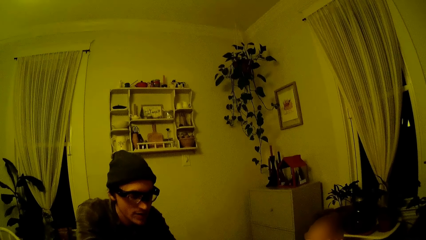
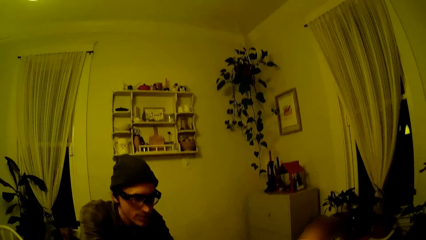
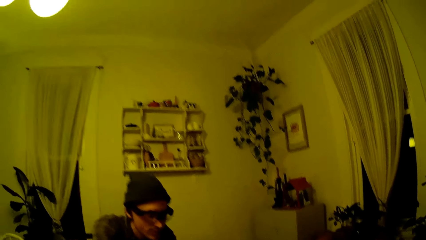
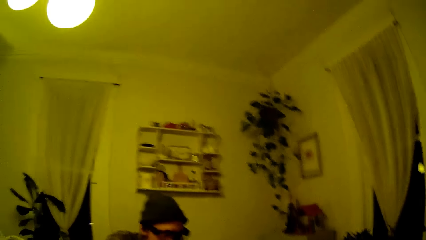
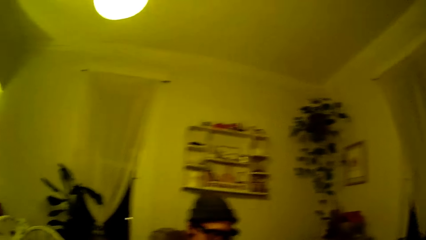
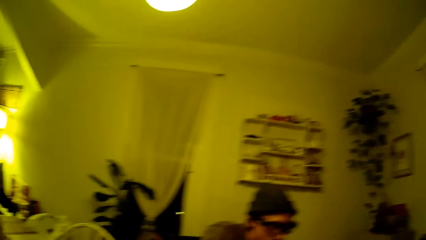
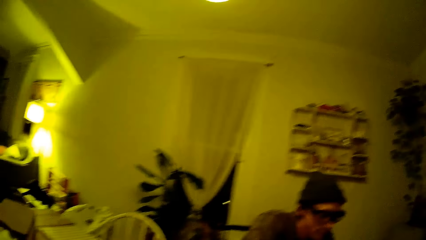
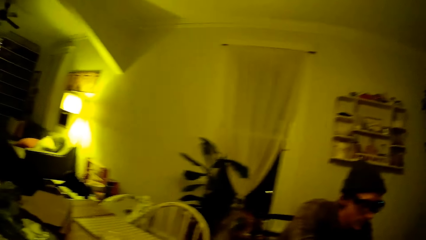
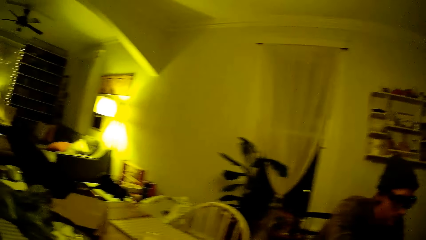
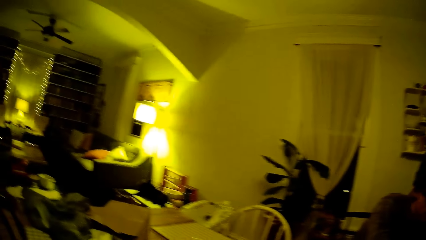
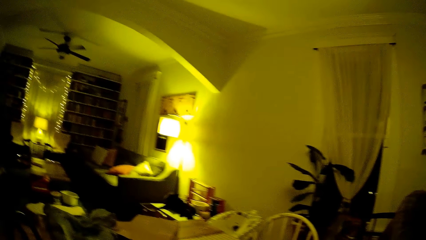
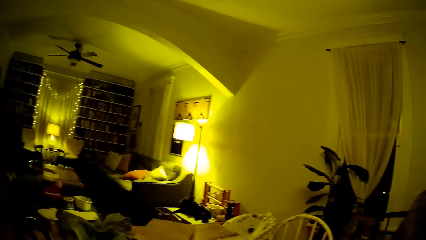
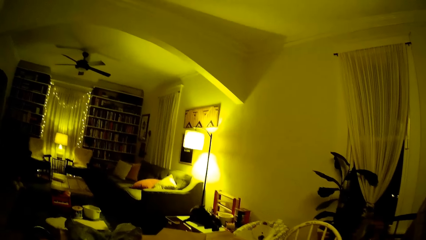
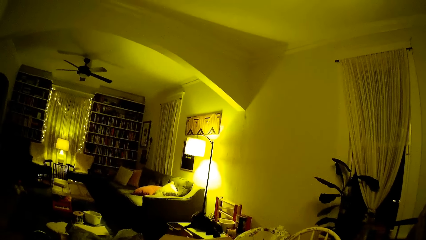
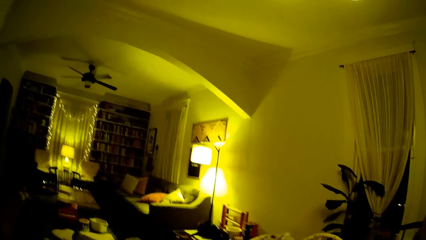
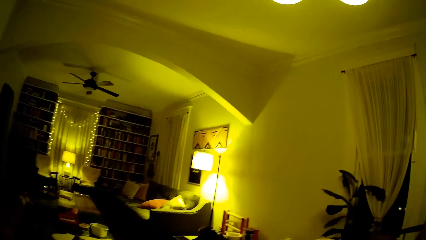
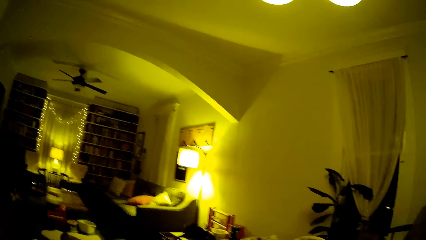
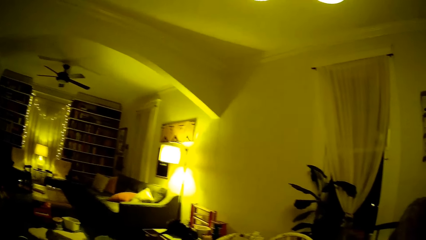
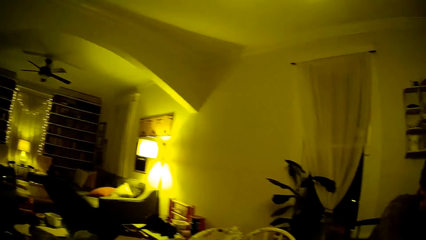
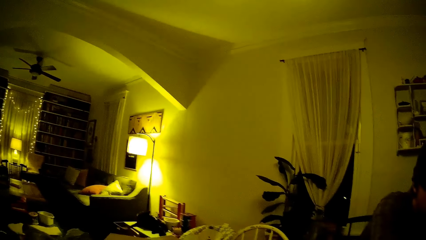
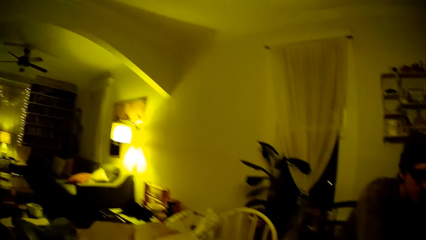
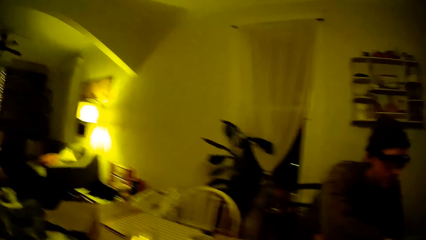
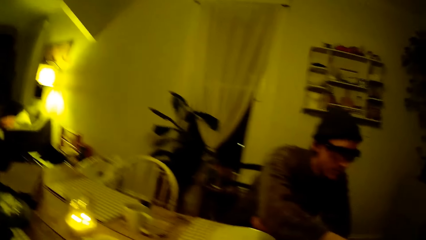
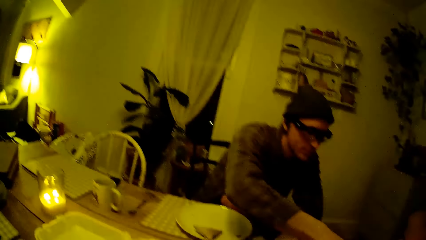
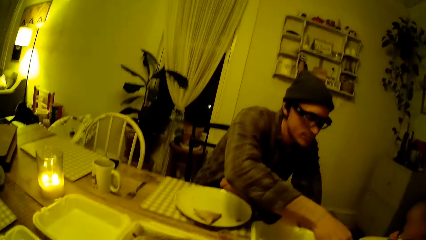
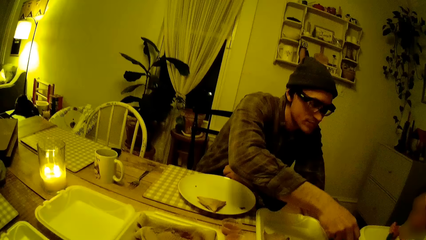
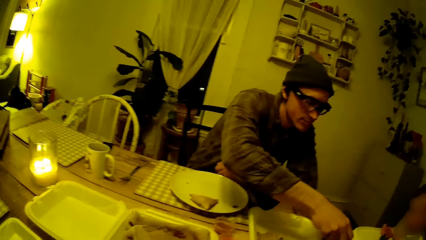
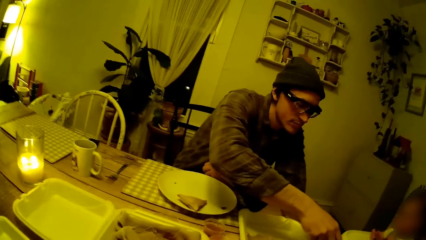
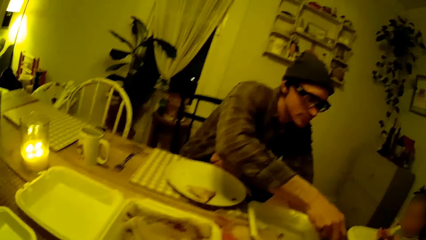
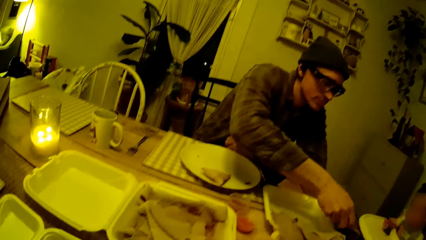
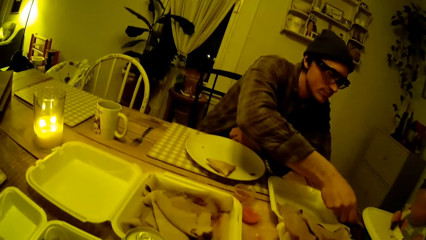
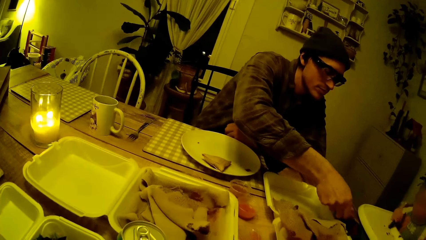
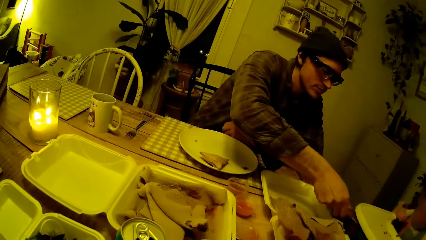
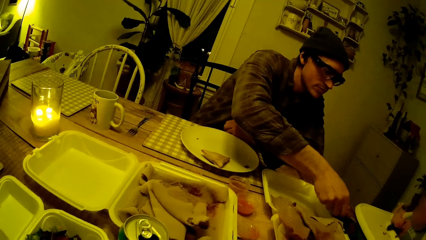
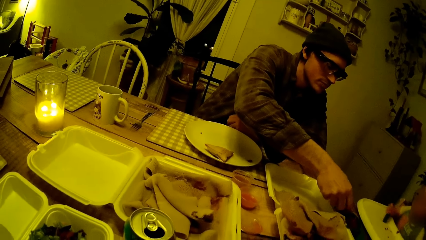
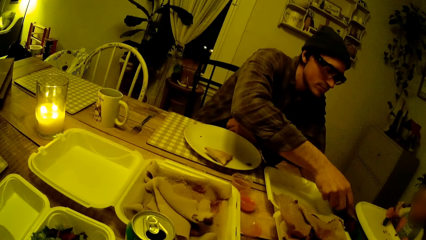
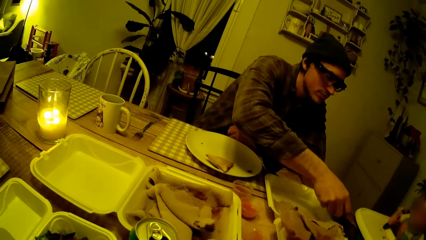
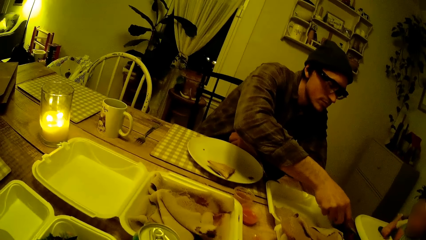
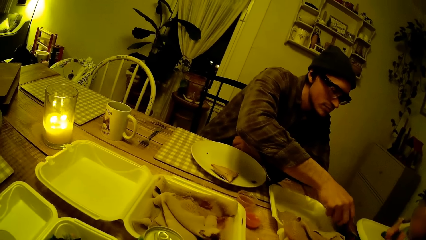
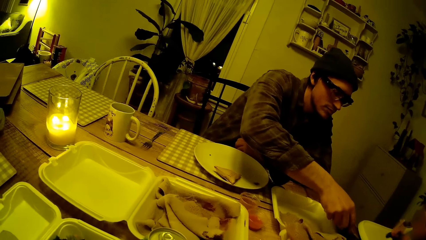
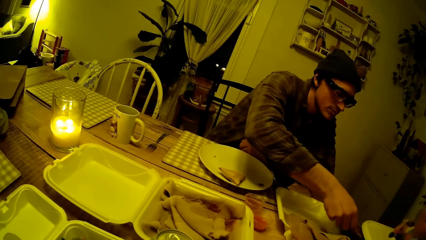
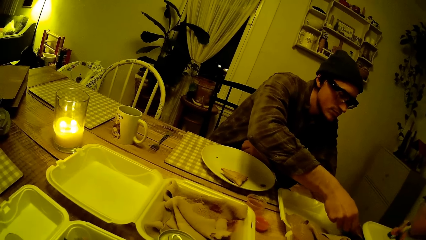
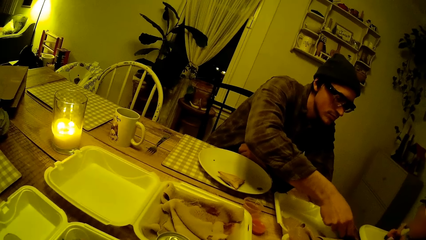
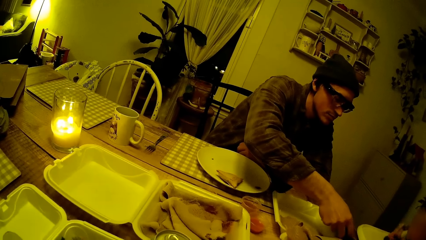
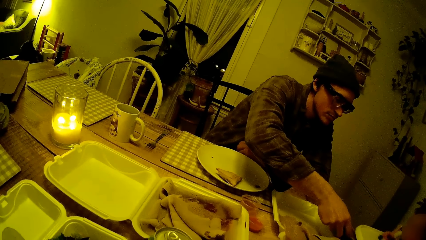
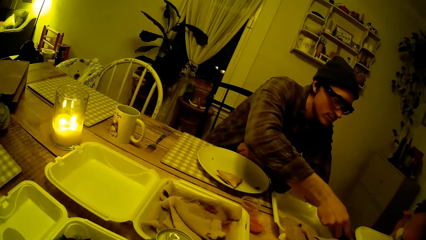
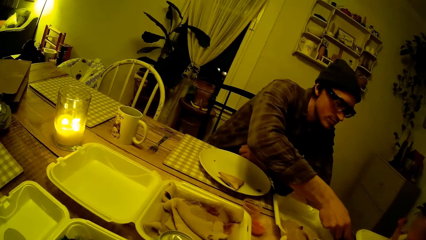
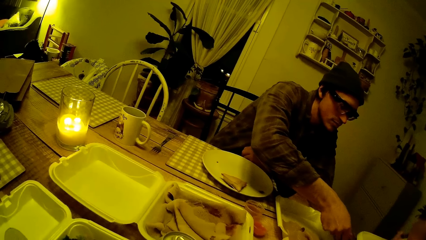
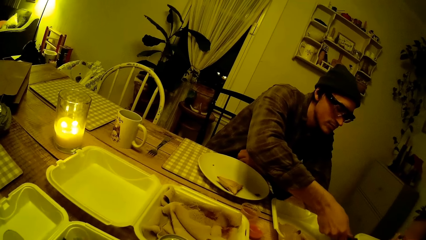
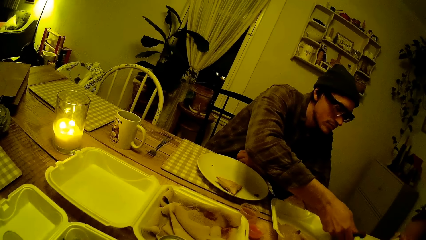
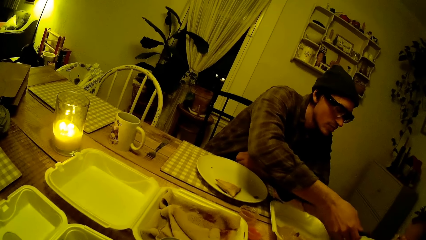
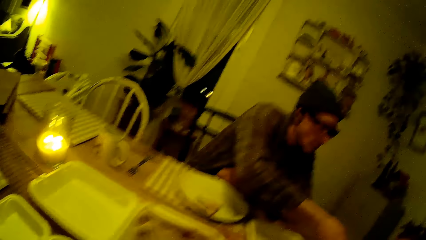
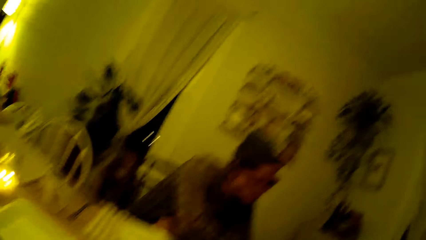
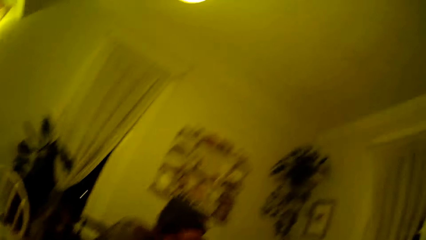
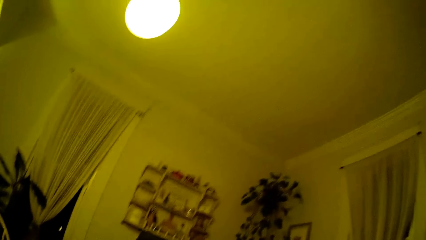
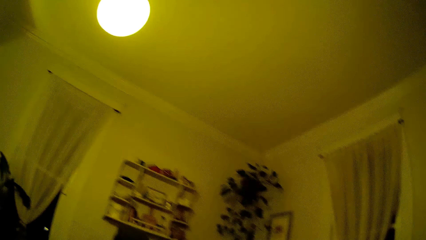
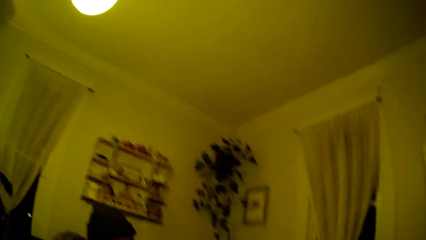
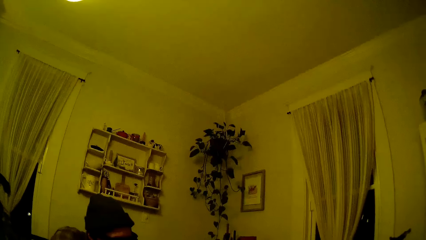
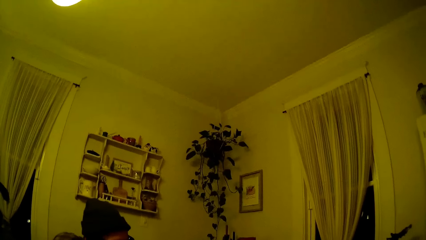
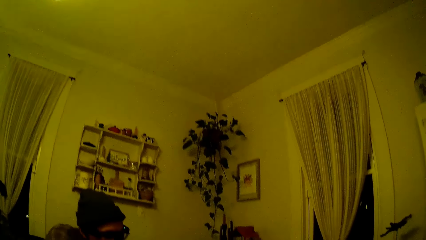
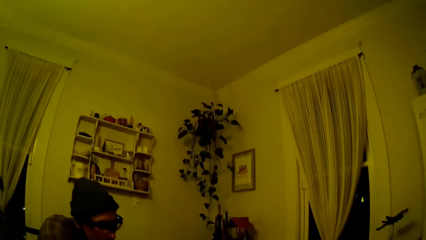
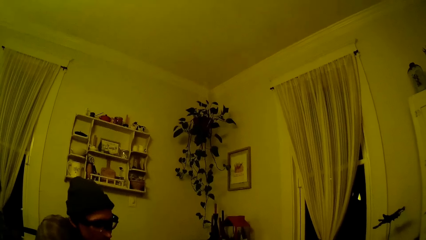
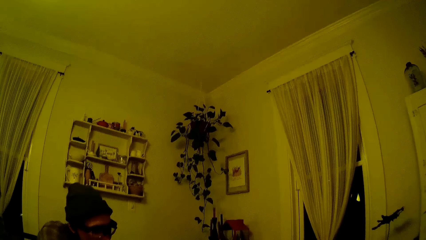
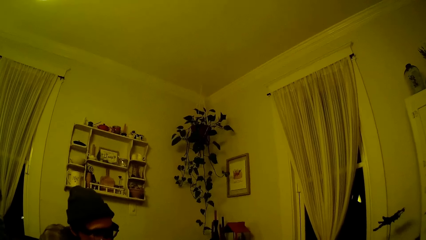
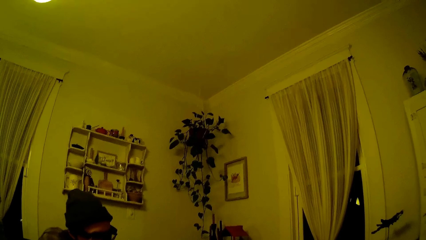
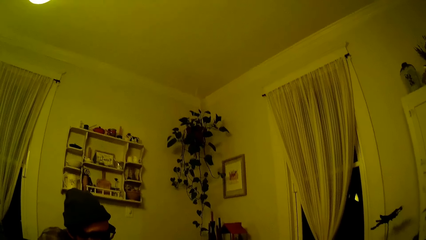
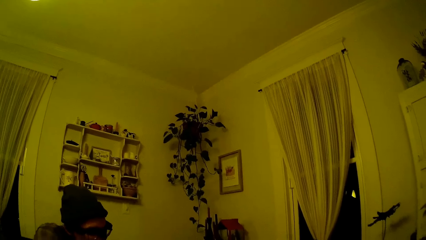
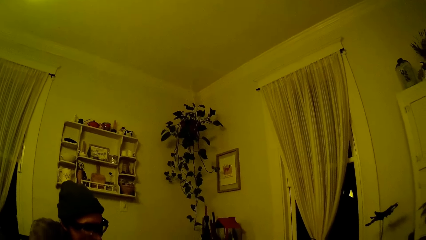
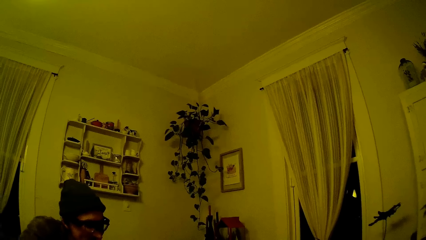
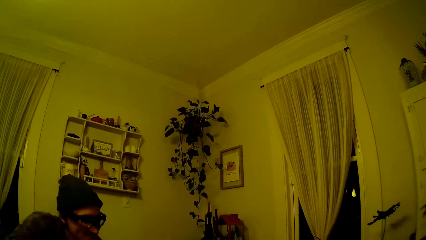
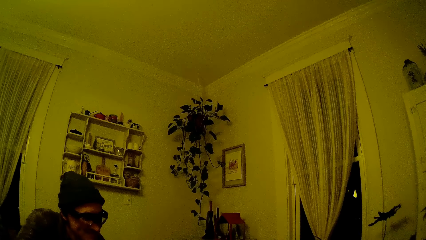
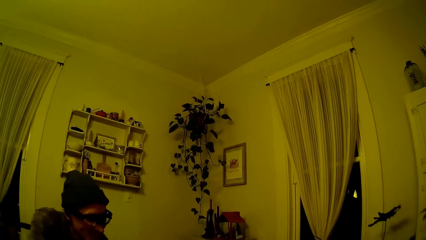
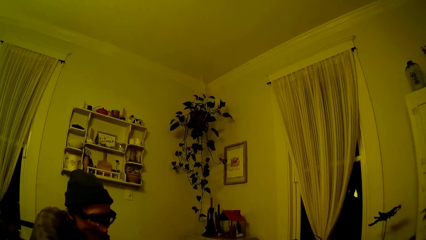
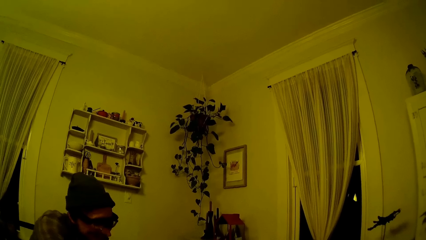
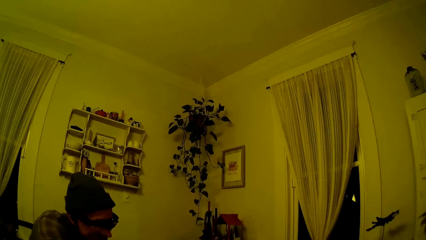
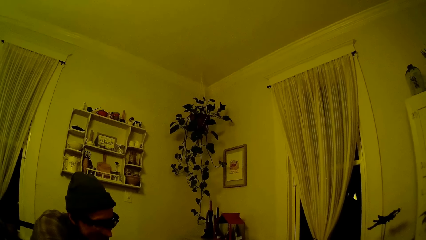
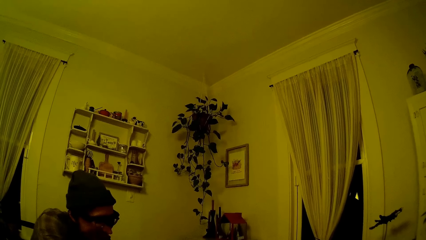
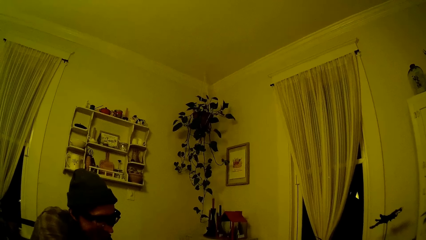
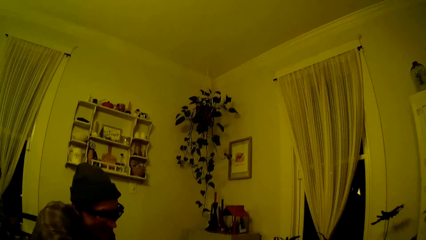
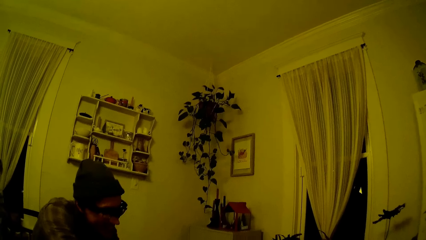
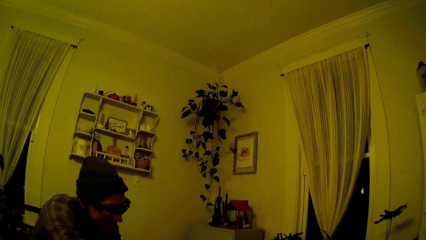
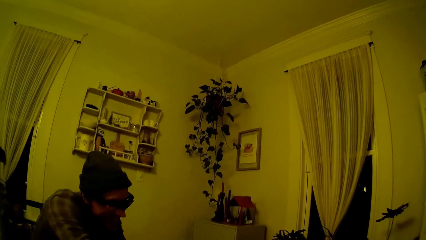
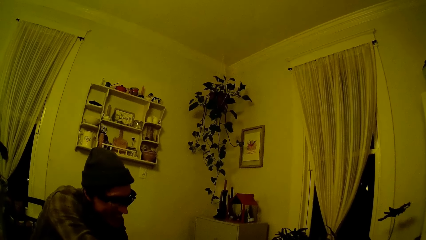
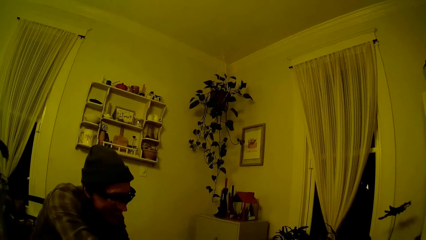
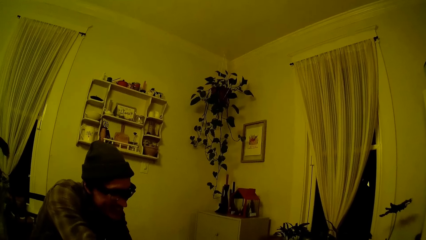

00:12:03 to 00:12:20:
The man scoops food from the table. The camera wearer looks around. The man dips the pancake into a cup of syrup with his right hand. He scoops food from the table and feeds the baby the pancake with syrup with his right hand.
